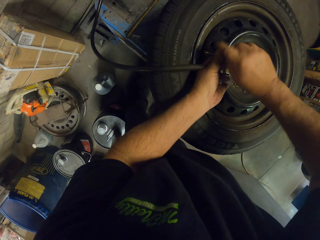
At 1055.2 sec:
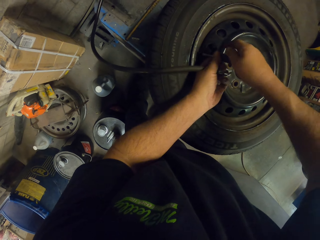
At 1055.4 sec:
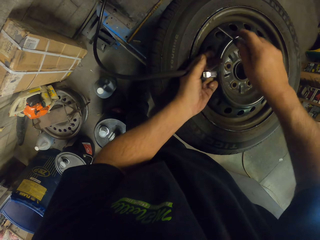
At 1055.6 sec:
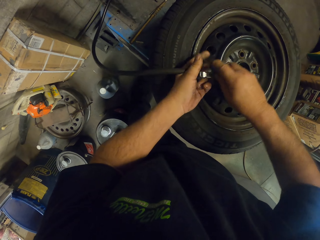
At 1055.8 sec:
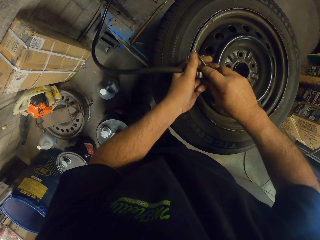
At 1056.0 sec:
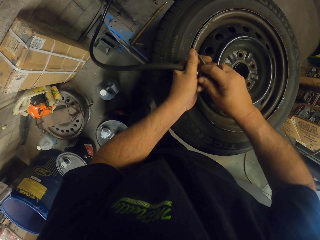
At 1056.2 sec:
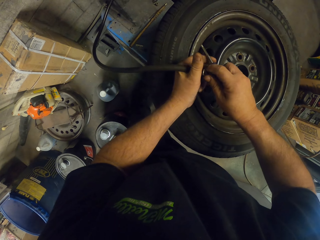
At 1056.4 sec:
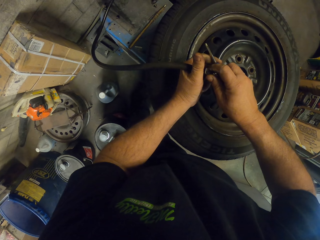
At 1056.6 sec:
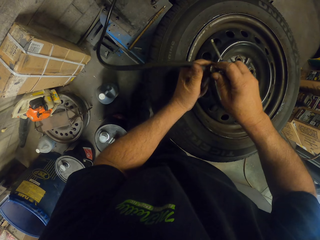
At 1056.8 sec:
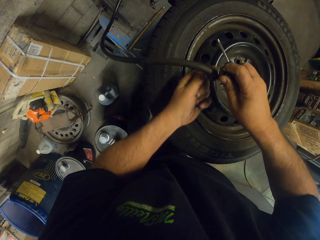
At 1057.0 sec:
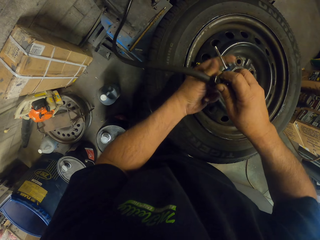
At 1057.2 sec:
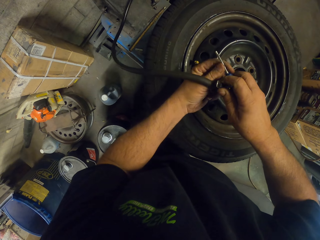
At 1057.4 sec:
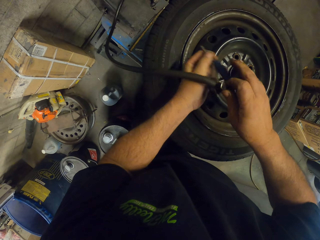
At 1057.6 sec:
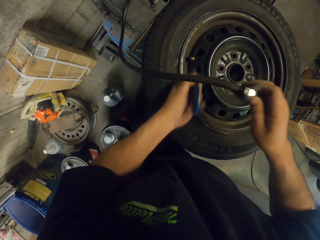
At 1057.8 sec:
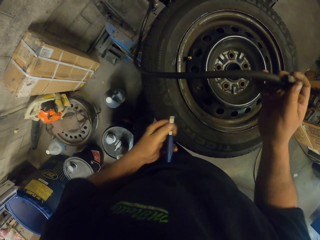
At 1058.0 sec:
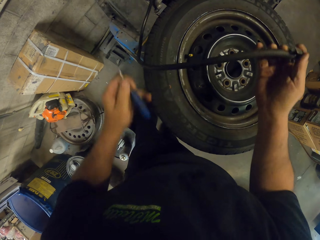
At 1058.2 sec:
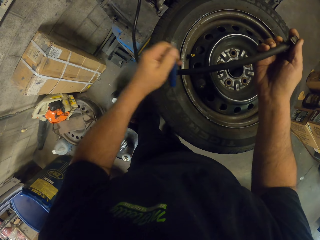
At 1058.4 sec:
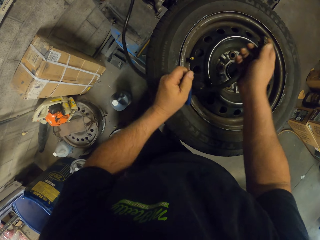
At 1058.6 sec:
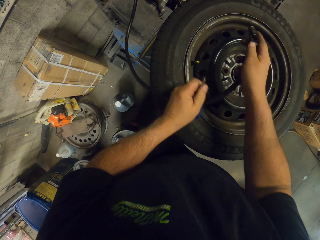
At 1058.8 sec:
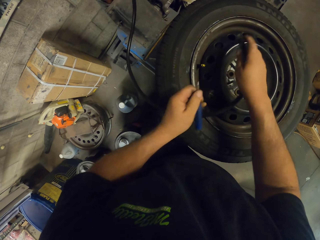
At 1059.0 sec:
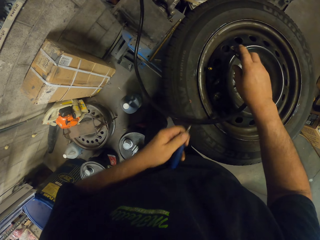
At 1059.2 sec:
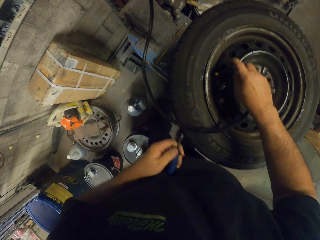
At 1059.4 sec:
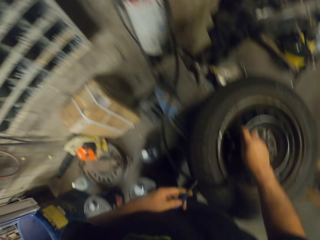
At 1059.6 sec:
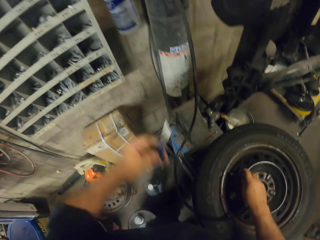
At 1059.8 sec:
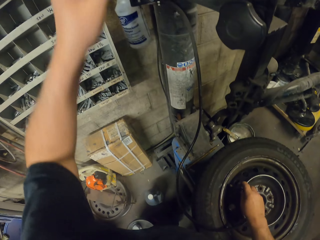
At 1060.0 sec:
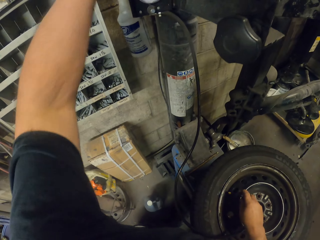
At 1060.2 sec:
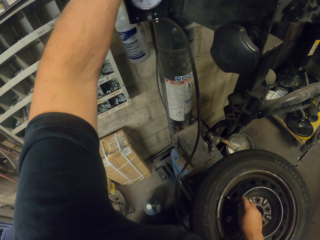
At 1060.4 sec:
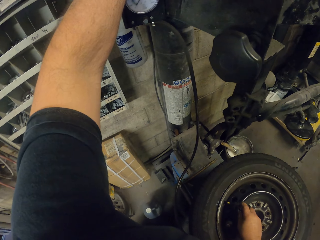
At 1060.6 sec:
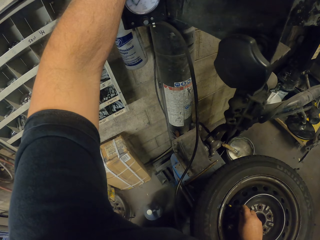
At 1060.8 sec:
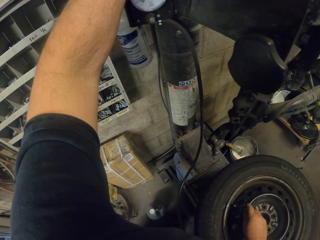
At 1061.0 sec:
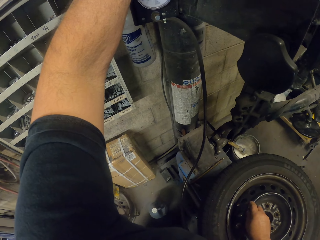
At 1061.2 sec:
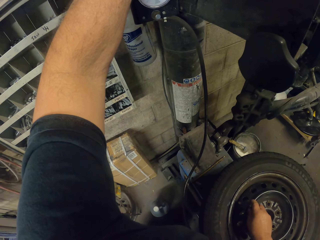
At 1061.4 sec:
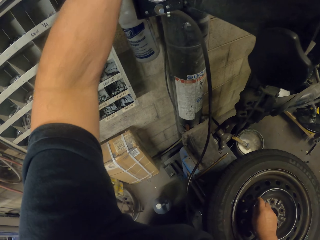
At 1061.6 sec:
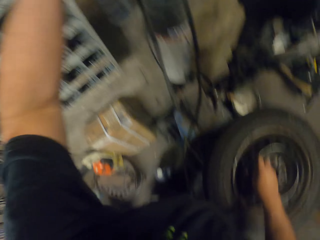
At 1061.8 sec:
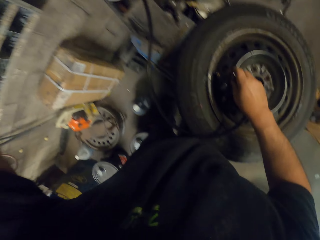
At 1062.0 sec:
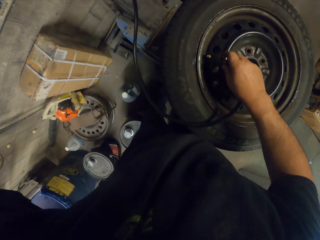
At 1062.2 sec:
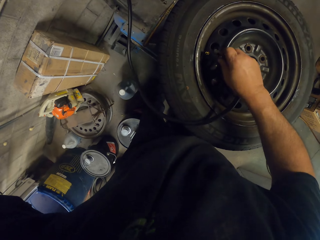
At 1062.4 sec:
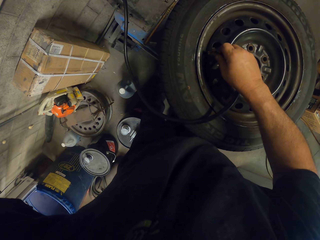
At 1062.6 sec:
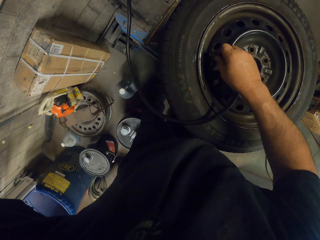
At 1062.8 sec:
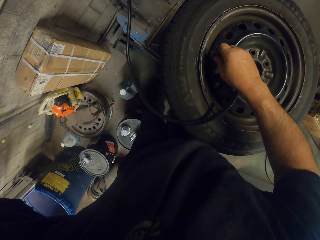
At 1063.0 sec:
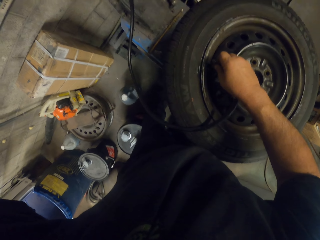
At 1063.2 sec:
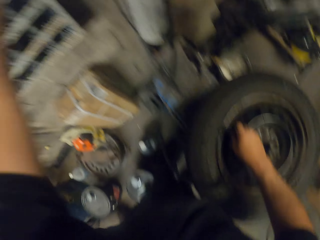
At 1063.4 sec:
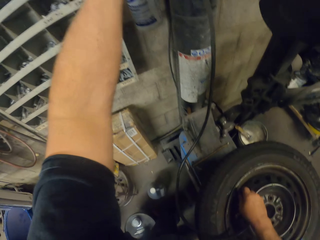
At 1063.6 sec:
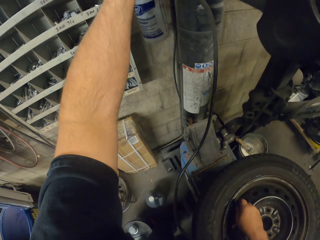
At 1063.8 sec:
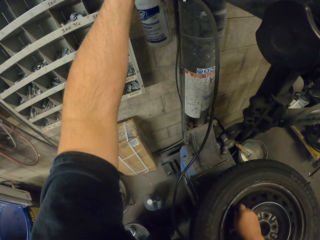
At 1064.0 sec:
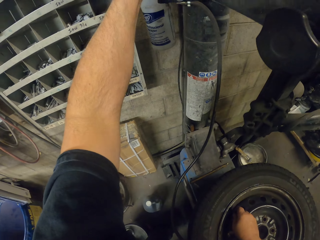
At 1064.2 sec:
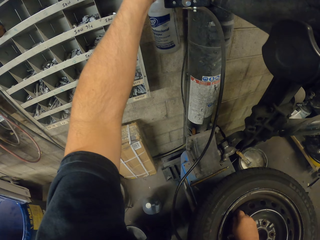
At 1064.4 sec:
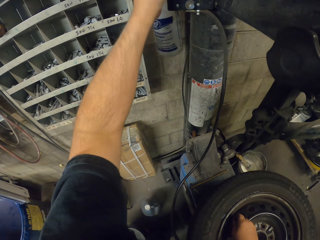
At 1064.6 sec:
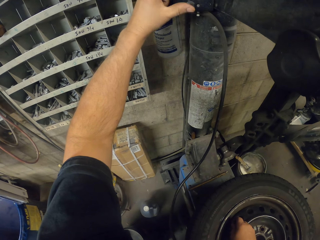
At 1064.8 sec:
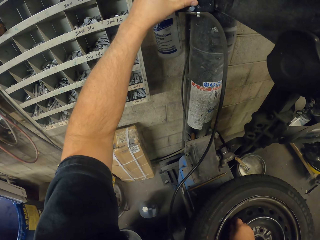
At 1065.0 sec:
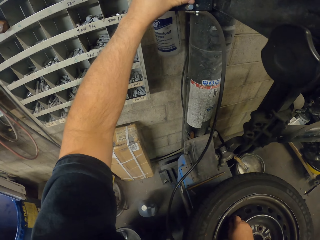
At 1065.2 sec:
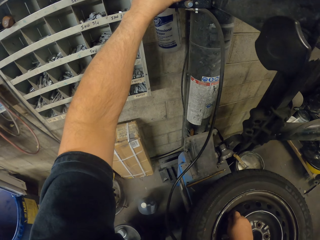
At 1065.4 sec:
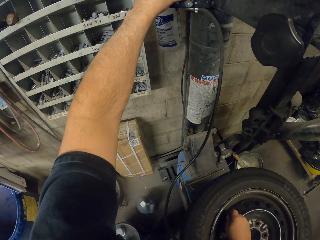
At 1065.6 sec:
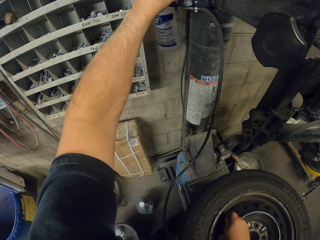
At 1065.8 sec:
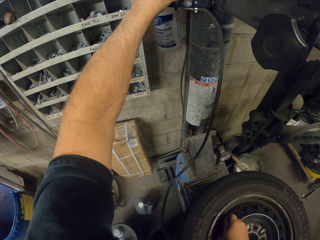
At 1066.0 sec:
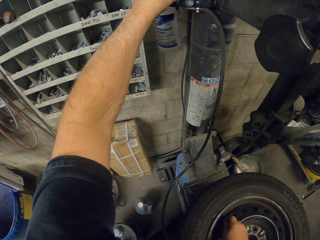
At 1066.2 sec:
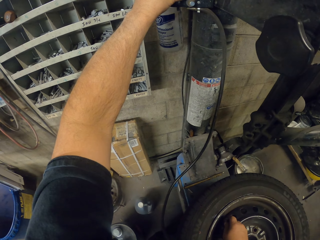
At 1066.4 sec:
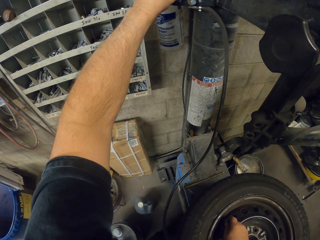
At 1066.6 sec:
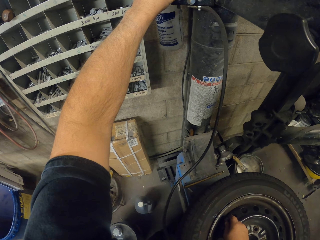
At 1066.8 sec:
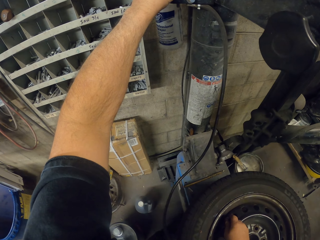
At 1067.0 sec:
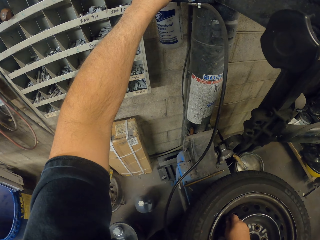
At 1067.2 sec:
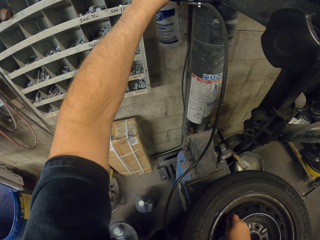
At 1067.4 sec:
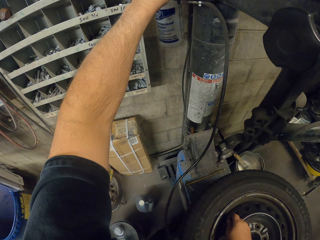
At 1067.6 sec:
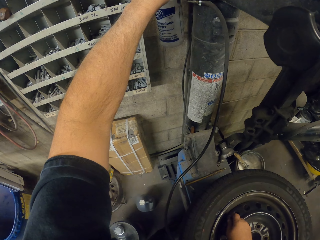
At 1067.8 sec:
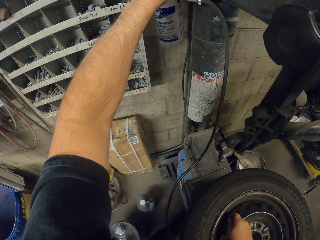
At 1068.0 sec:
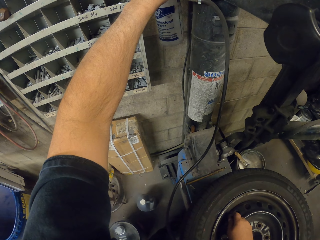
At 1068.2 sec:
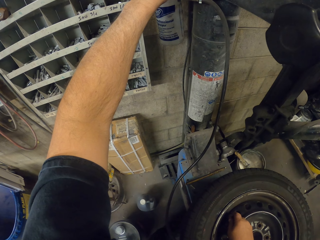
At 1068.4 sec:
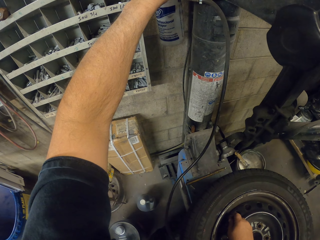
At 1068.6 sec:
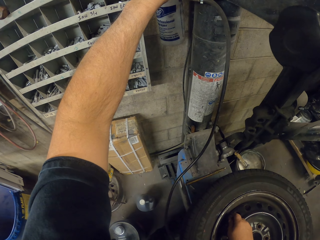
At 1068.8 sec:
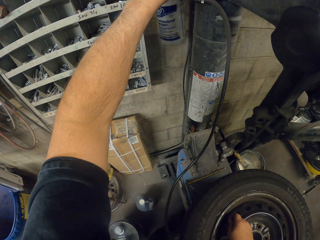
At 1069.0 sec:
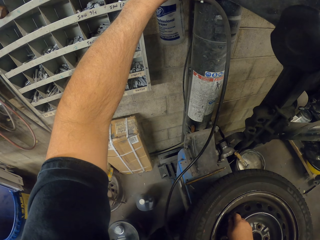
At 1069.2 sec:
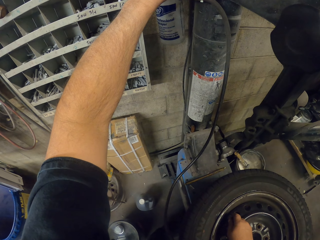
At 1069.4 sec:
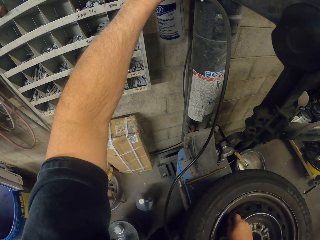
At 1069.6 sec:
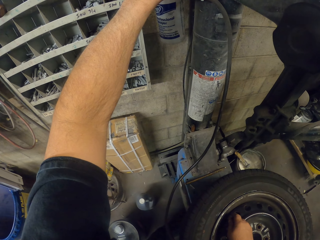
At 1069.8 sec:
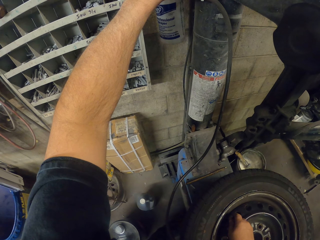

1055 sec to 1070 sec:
The camera wearer inserts a pump in the wheel. They put a screwdriver on the cylinder. They open the pressure supply. They align the pump in the wheel. They pump air in the wheel.

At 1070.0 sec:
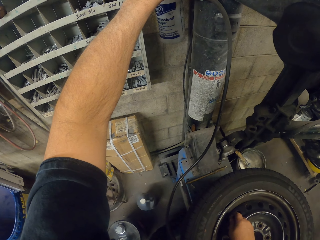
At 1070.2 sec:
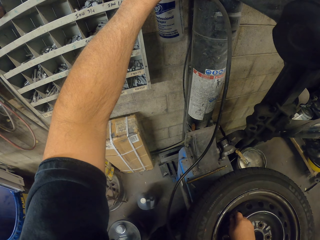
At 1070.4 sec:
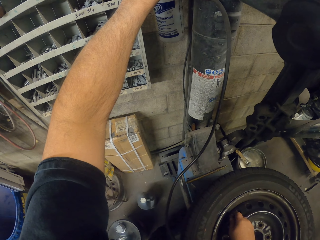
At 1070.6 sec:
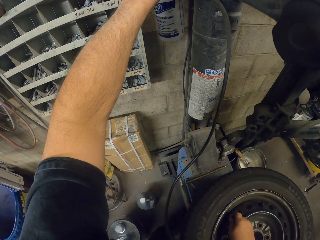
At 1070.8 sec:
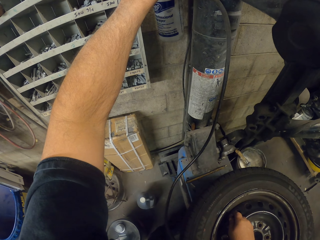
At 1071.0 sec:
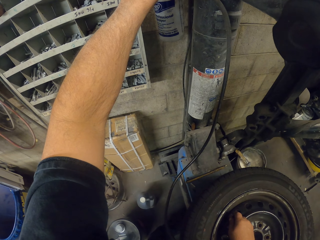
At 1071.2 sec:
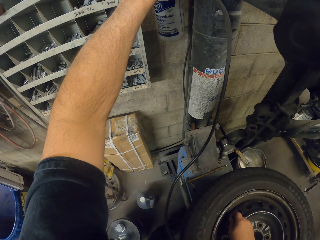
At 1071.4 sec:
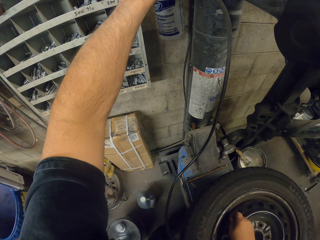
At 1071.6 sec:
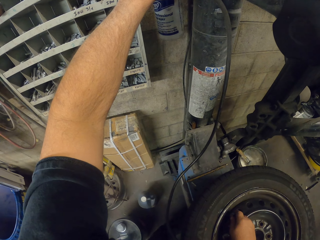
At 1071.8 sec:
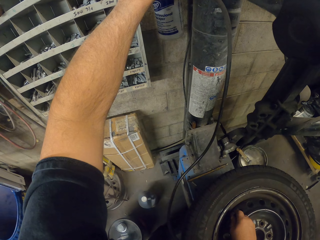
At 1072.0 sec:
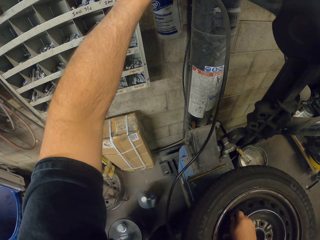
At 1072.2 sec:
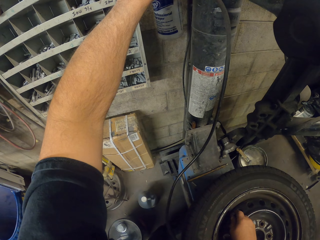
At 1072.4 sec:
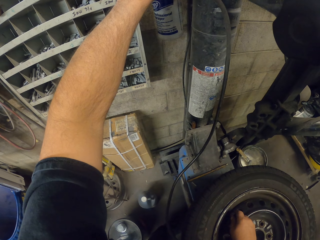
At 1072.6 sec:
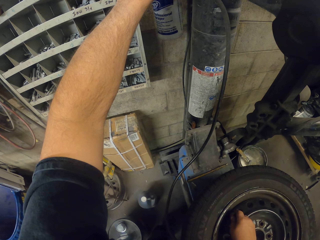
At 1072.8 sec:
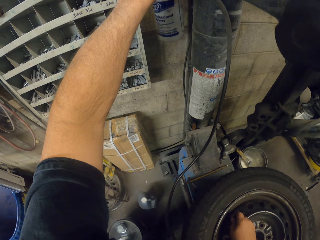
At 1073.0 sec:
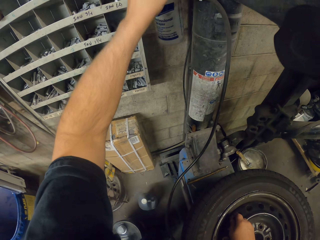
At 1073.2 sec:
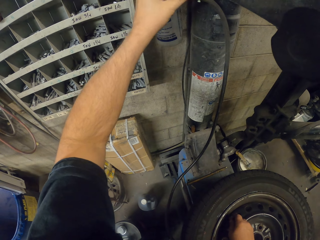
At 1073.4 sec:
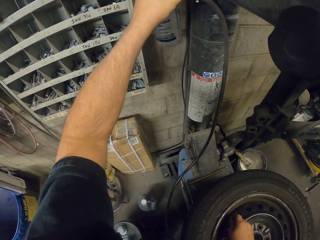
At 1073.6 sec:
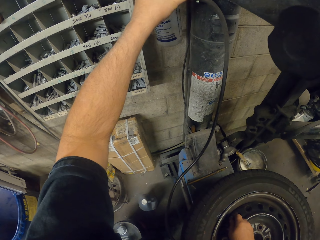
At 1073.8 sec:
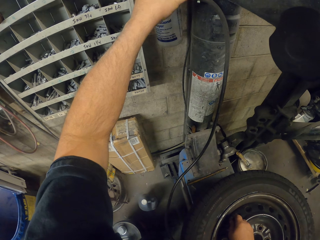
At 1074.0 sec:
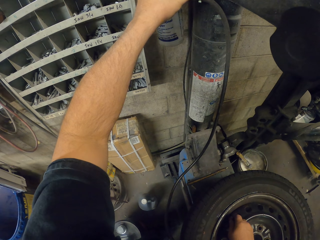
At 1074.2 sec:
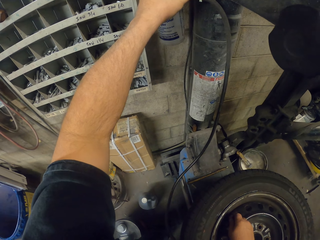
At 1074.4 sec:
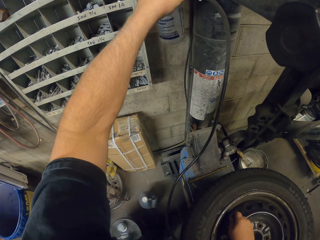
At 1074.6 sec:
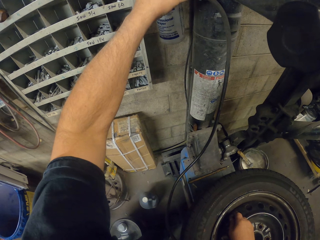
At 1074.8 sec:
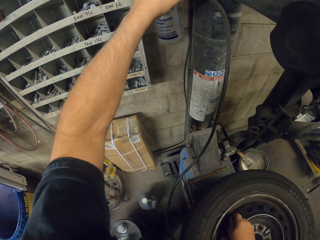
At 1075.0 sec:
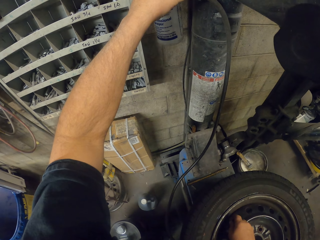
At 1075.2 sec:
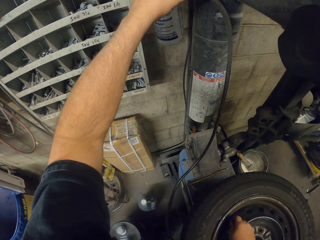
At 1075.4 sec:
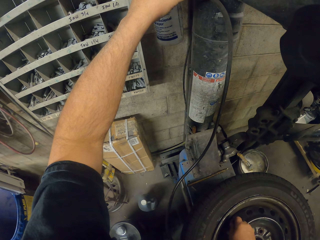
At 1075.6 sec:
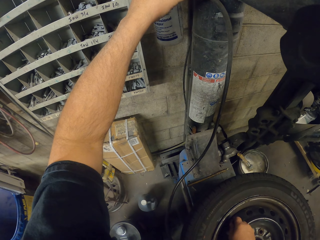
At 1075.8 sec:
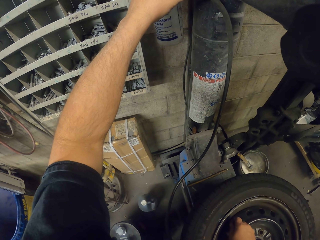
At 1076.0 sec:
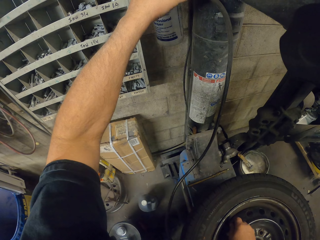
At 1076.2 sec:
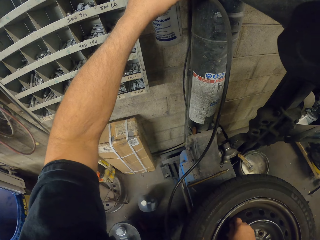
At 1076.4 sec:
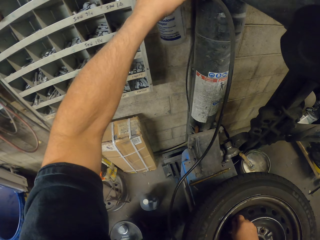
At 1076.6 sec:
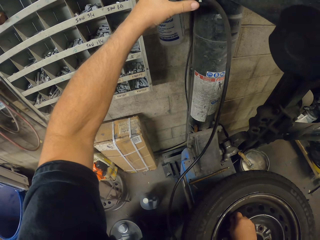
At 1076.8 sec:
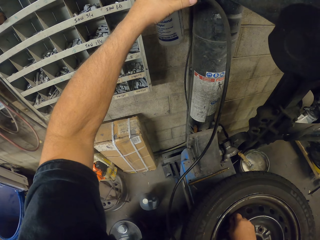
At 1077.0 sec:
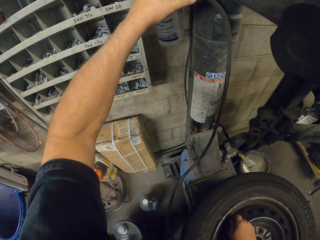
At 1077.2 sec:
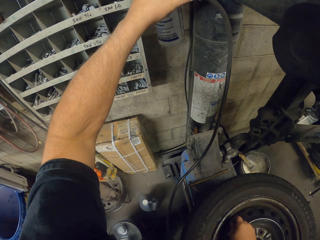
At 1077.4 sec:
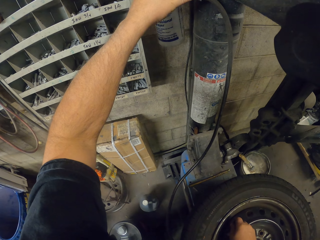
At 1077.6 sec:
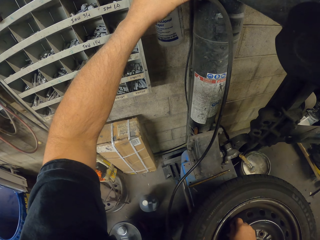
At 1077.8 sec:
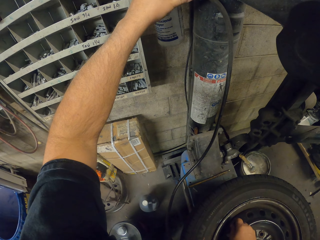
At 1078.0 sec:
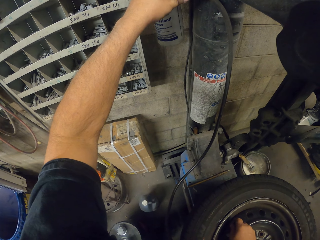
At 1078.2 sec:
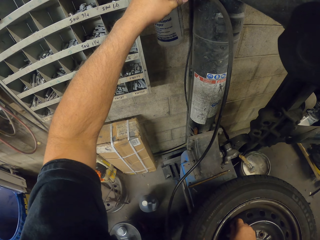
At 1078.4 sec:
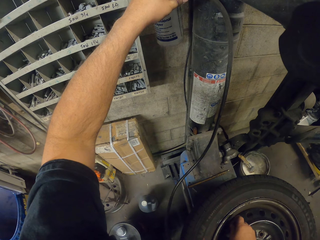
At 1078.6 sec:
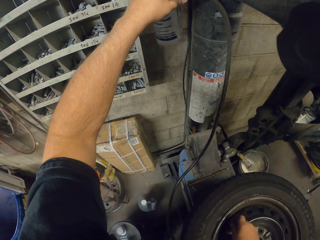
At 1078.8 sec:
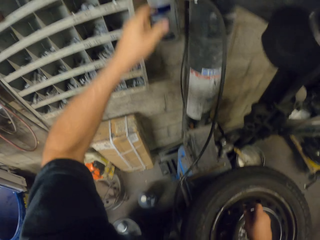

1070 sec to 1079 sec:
The camera wearer closes the pressure supply.
